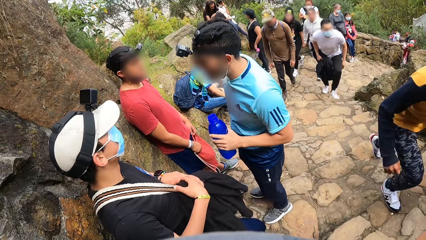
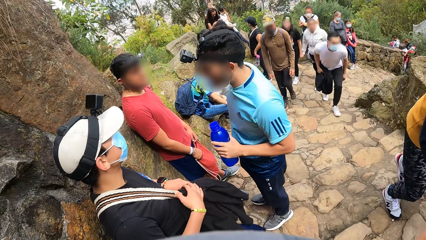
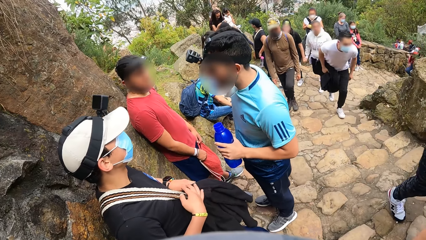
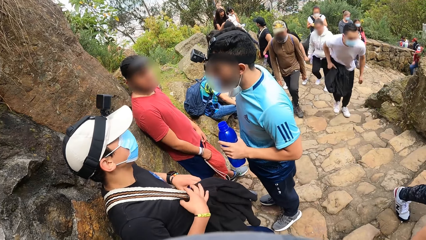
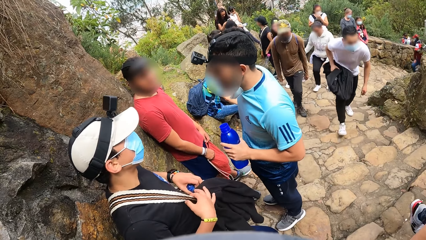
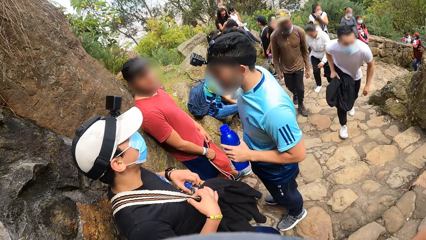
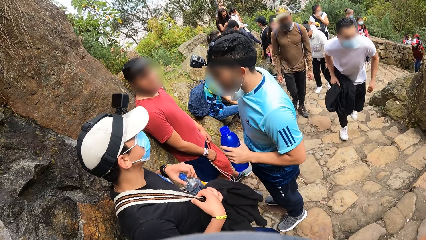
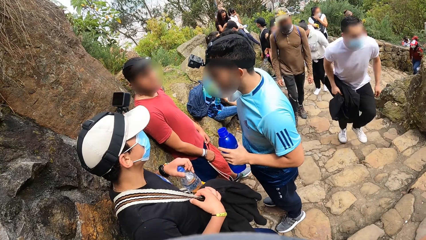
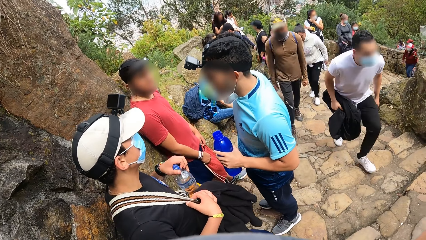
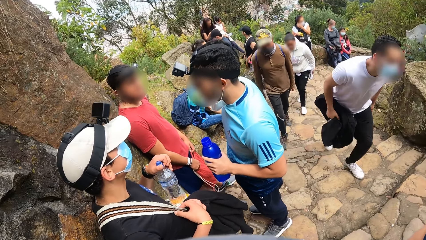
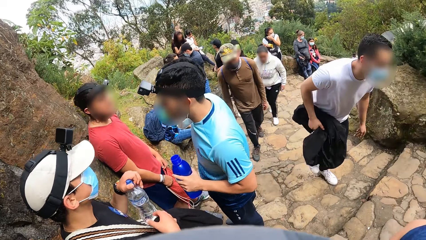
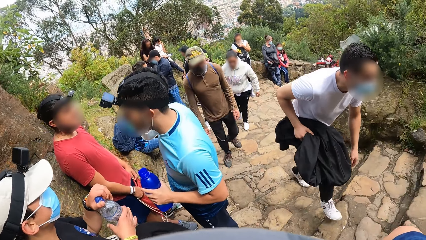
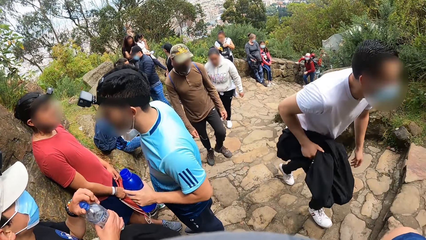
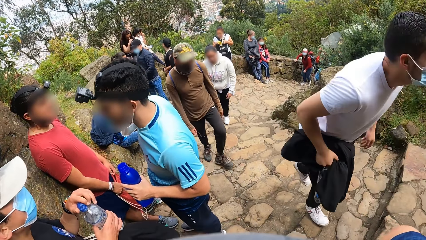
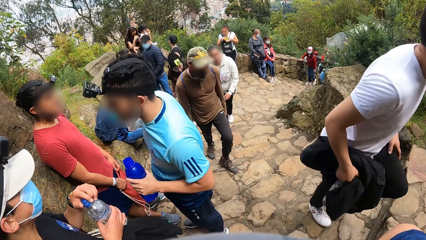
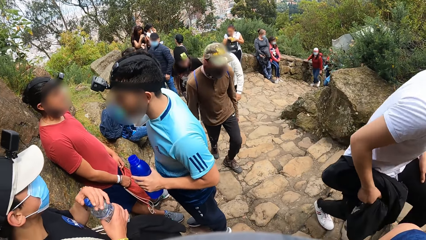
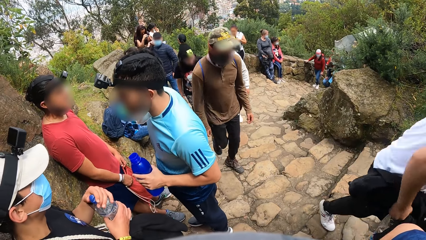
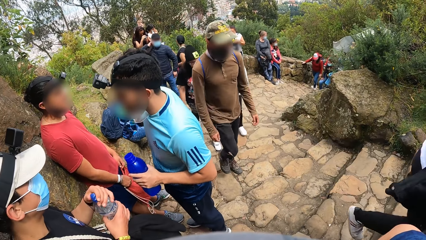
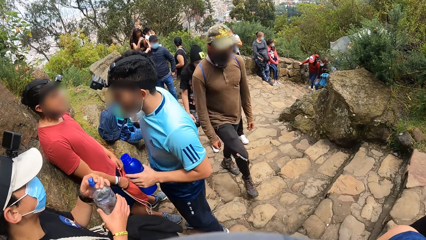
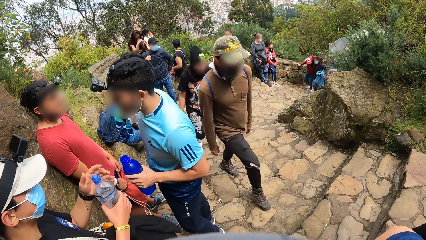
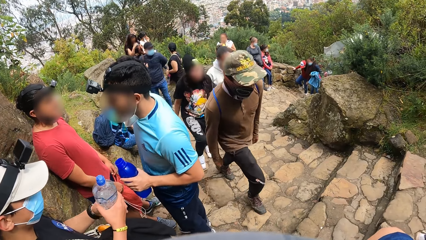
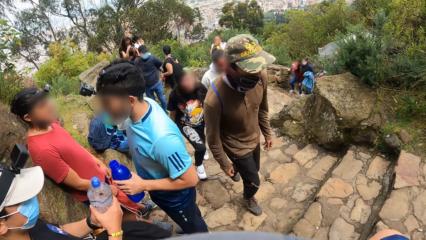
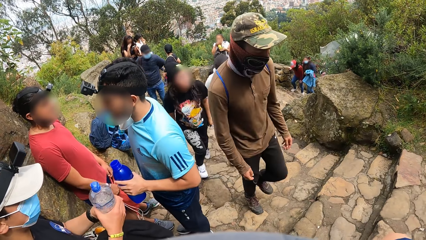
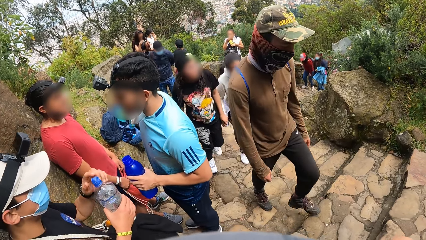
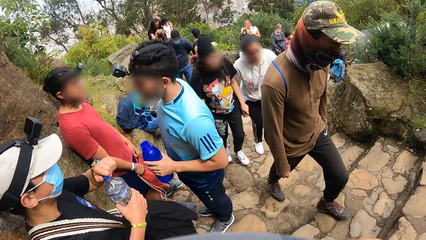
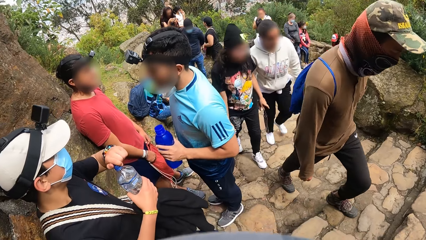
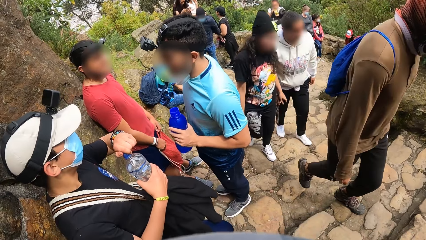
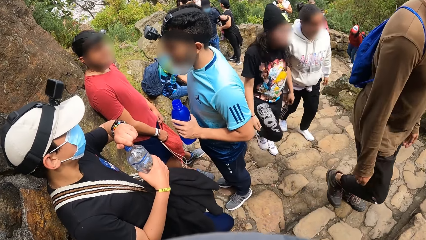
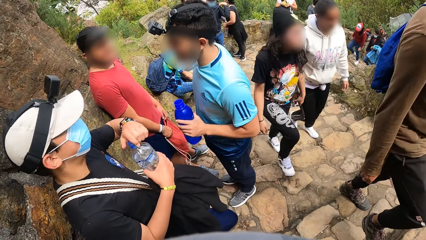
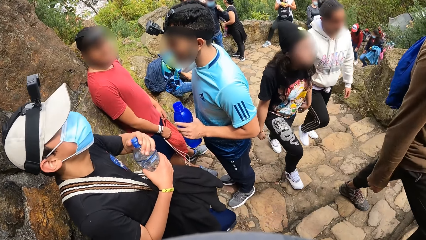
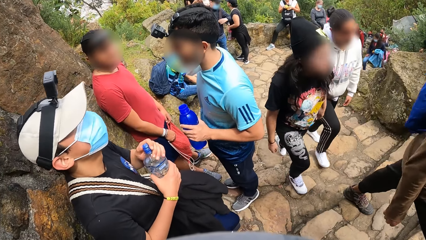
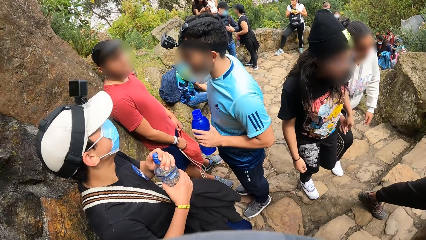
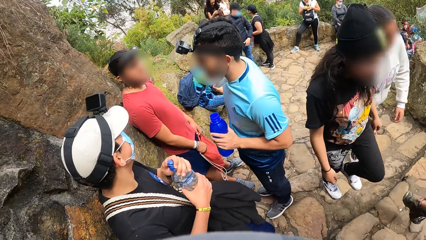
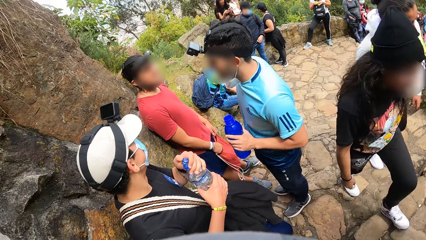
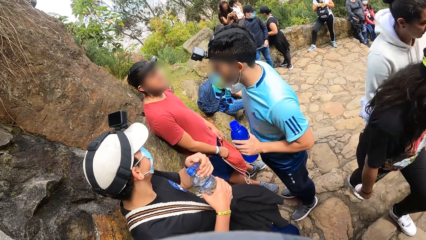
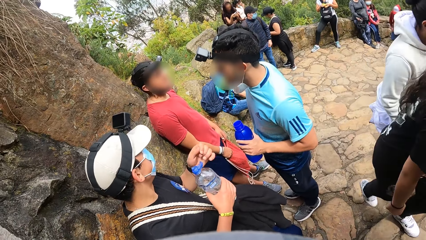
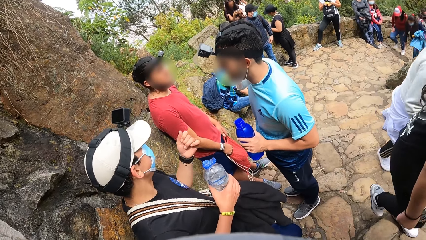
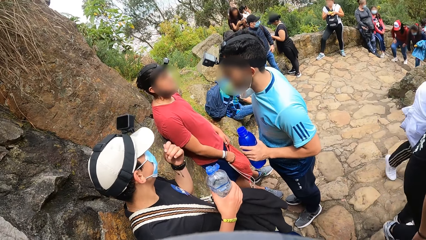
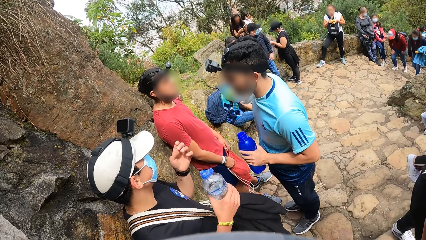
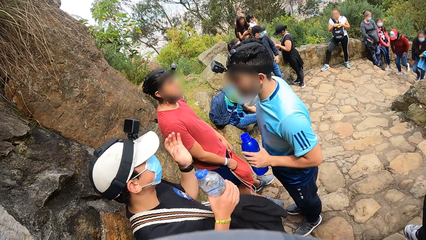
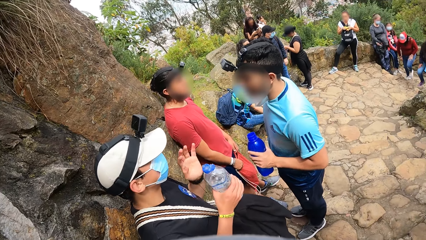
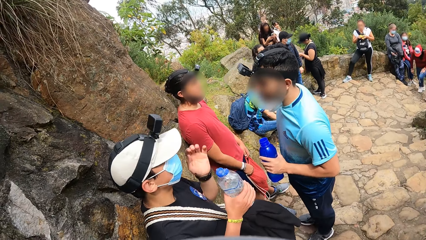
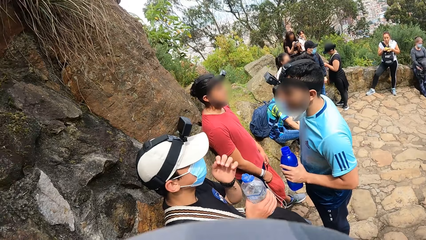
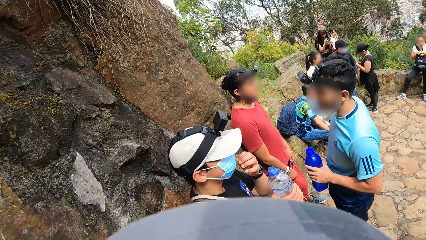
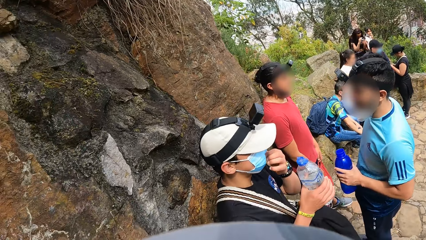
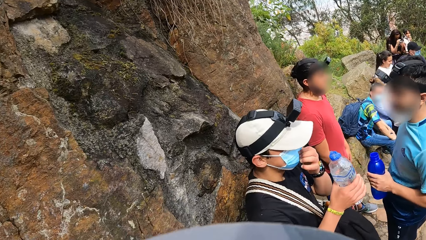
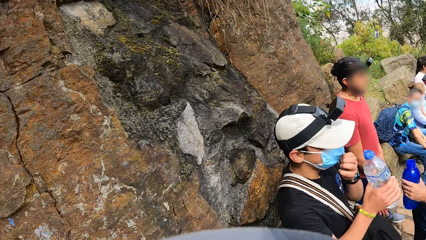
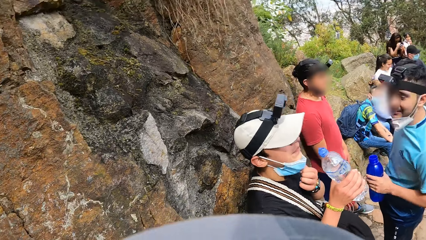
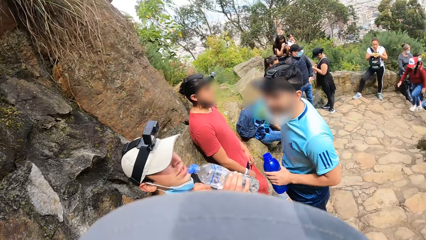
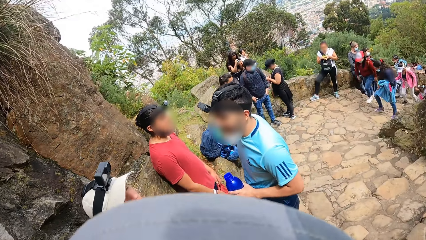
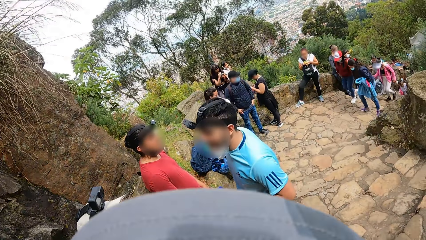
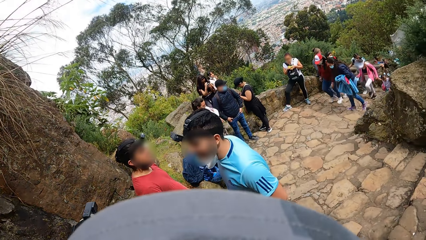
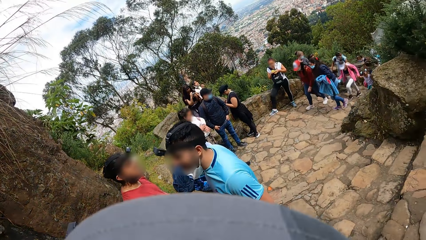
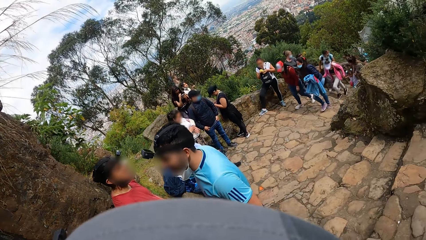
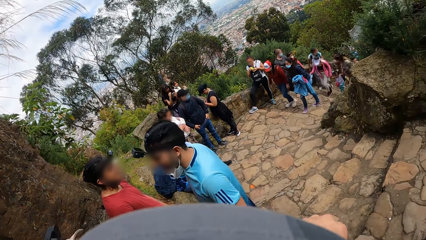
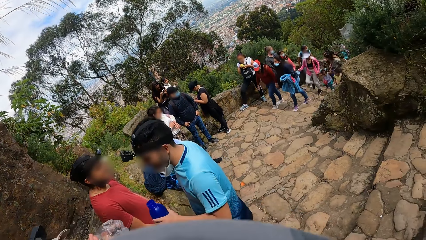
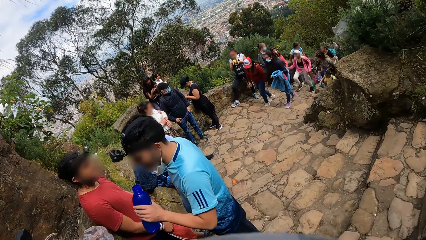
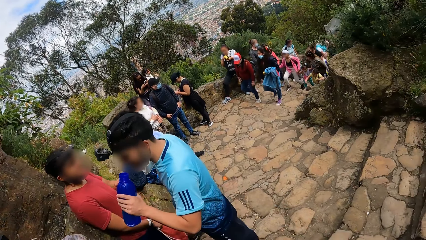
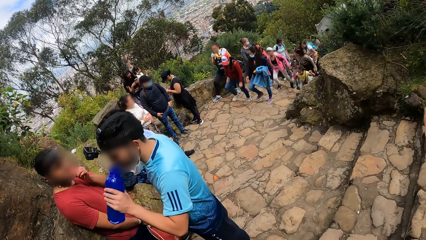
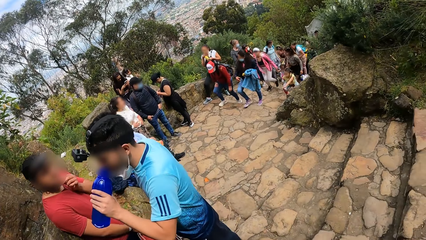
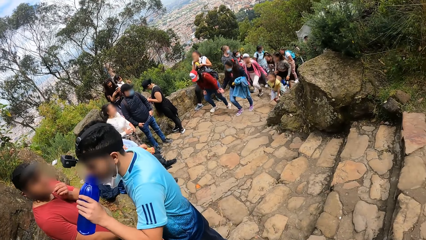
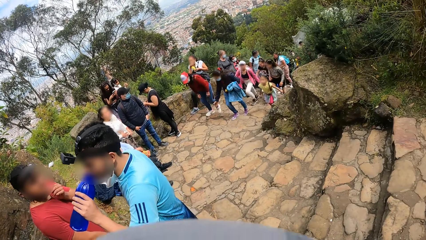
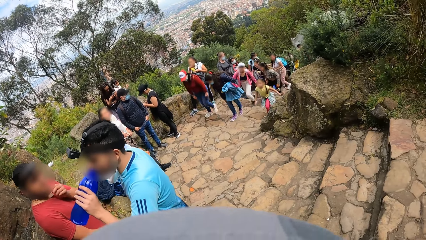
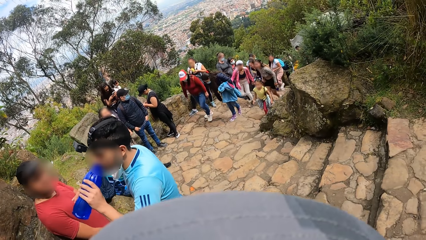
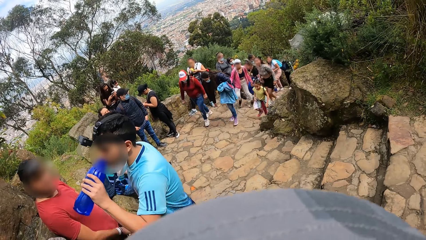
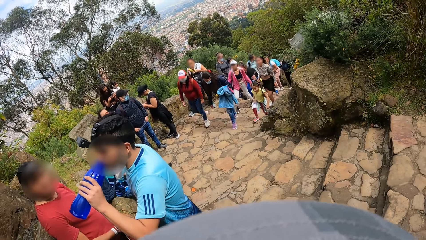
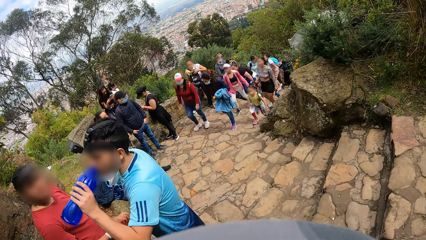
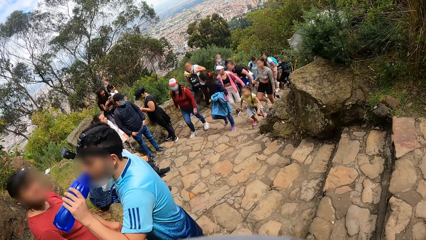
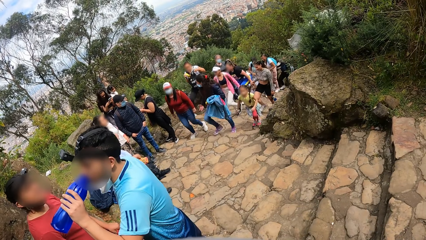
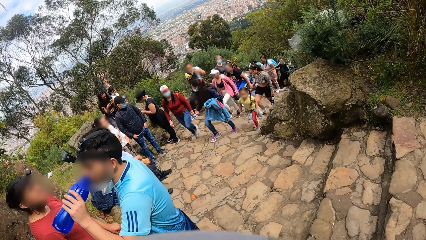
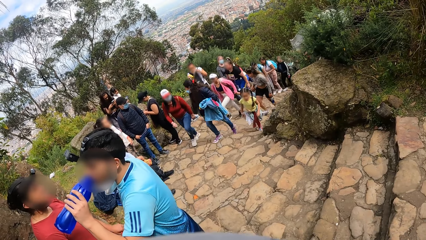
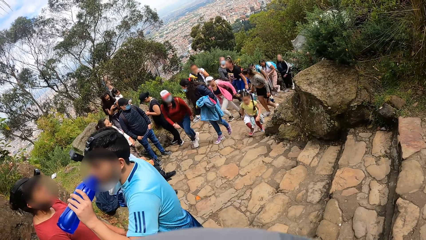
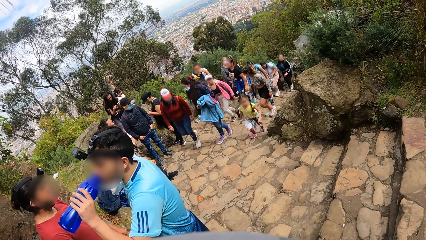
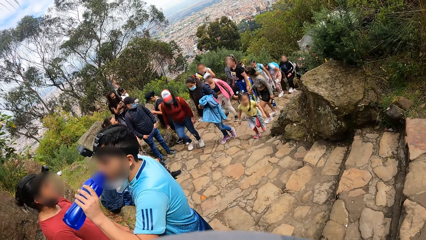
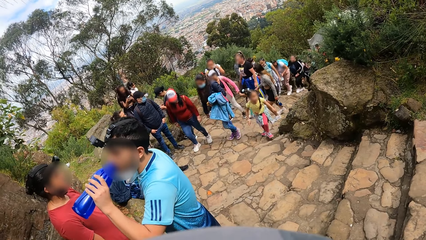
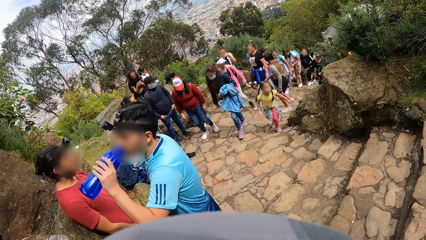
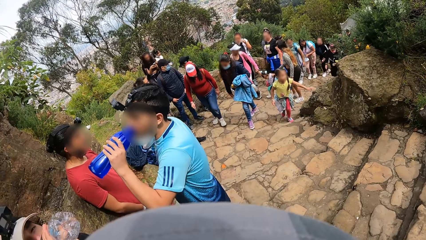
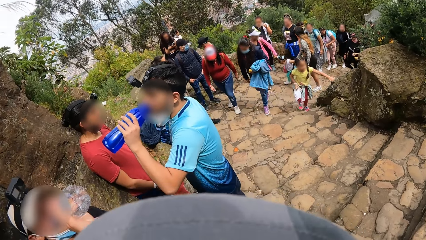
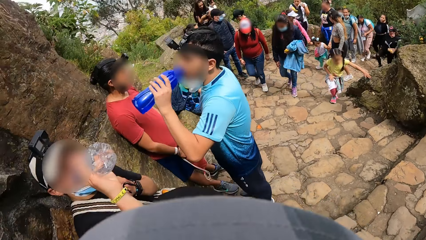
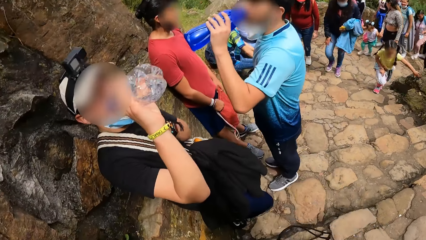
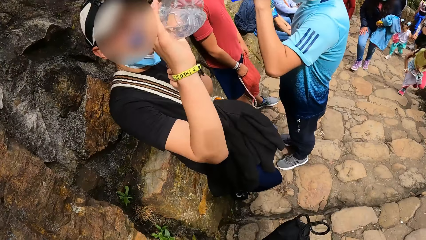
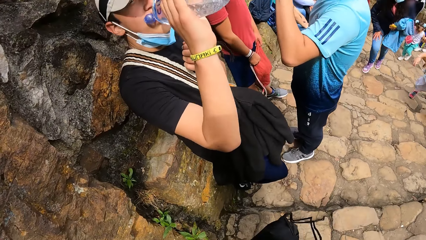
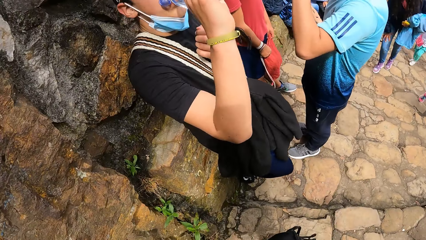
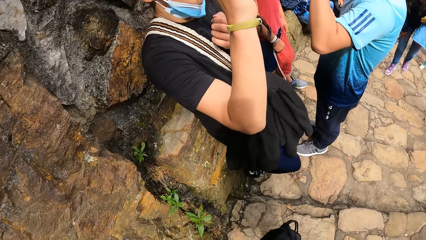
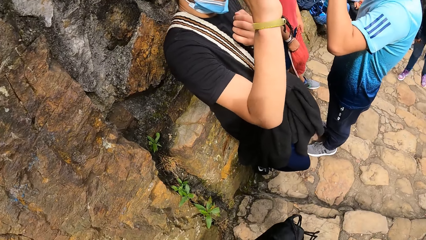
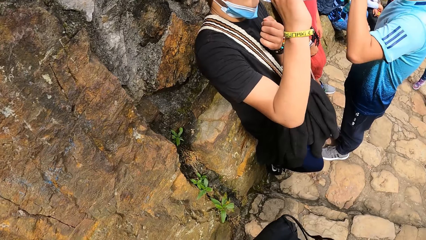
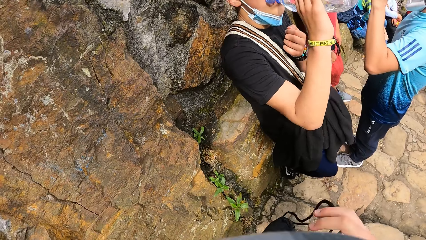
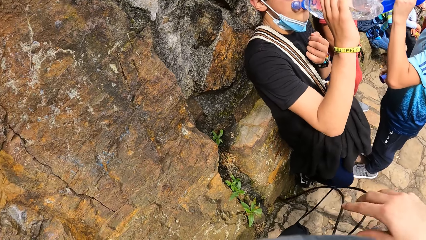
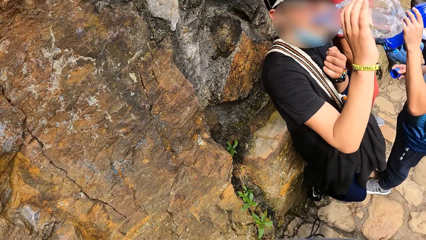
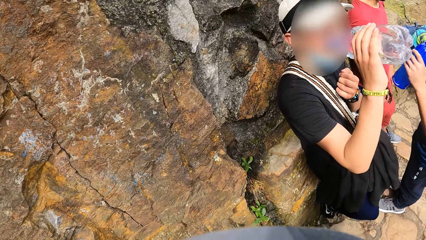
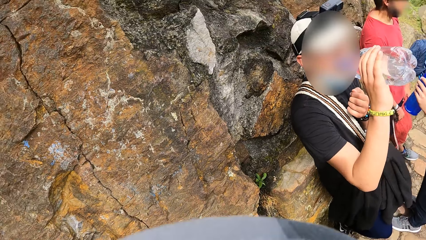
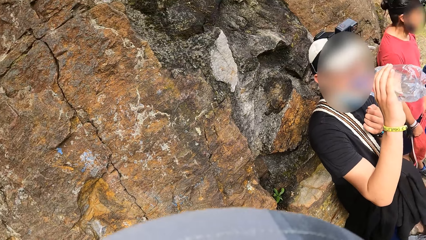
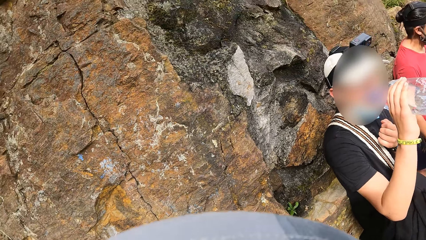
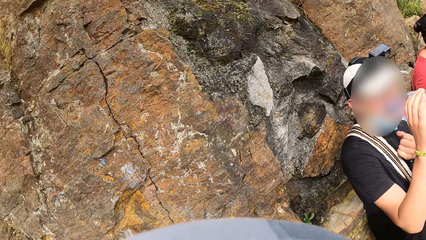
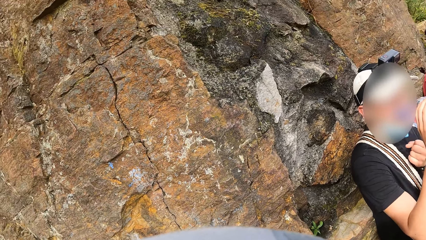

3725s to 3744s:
A man picks up a bottle of water from a bag with his left hand. The man interacts with other men. The man opens the bottle of water in his right hand with his left hand. The man moves his hand. The man adjusts his facemask with his left hand. The man drinks water. The camera wearer looks around. Another man drinks water from the water bottle in his left hand. A third man adjusts his facemask with his left hand. The first man drinks water from the bottle of water in his left hand.
